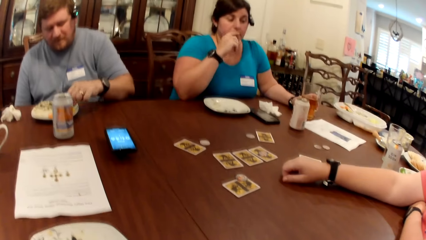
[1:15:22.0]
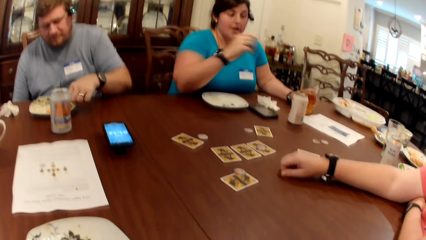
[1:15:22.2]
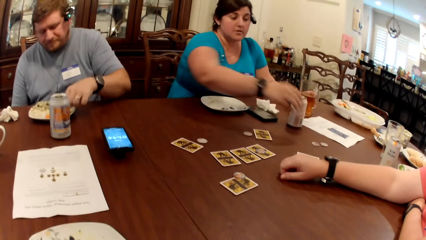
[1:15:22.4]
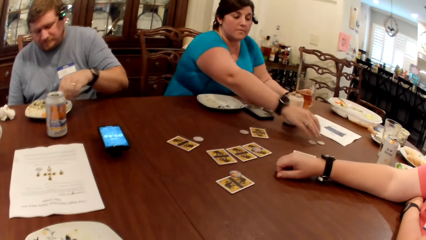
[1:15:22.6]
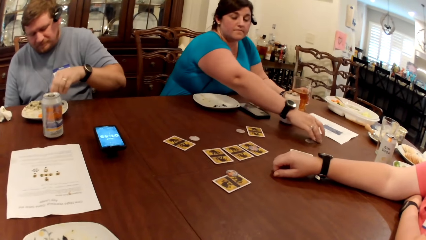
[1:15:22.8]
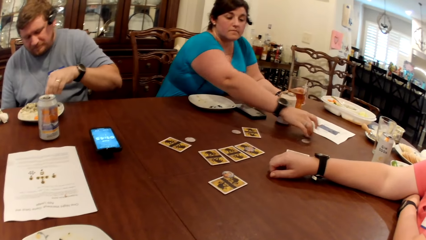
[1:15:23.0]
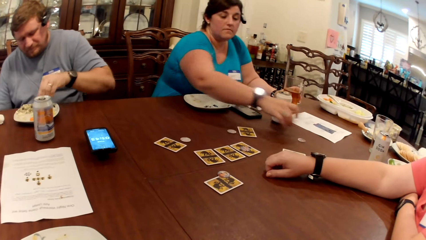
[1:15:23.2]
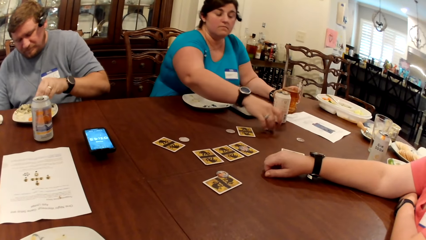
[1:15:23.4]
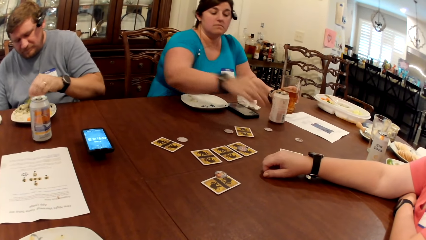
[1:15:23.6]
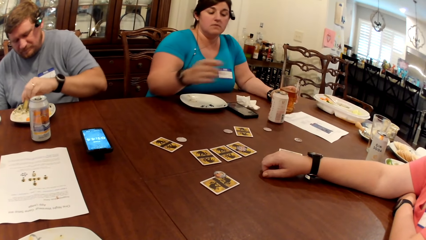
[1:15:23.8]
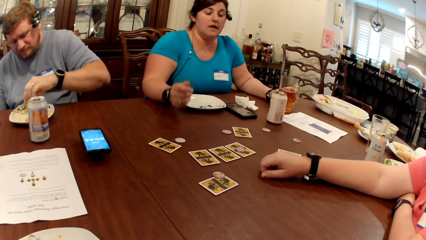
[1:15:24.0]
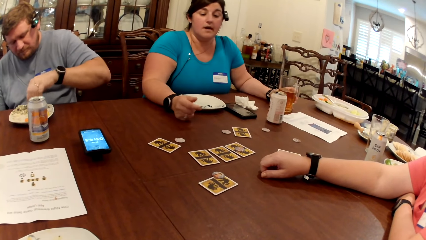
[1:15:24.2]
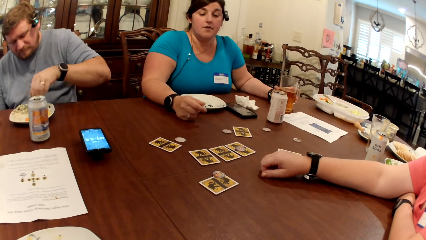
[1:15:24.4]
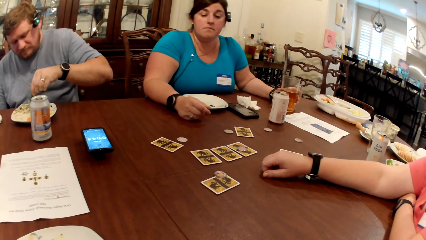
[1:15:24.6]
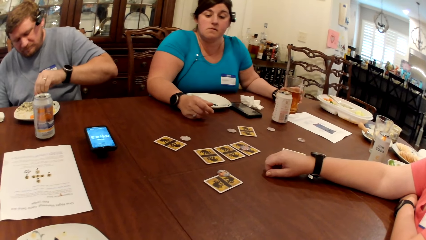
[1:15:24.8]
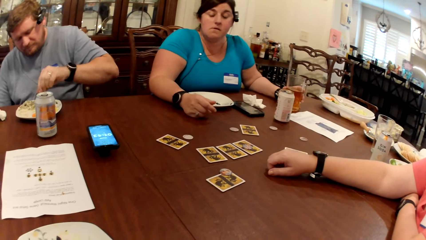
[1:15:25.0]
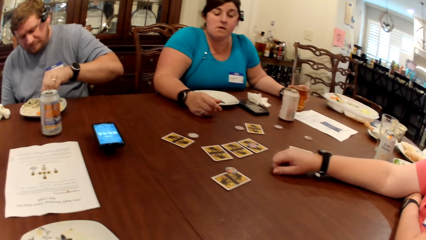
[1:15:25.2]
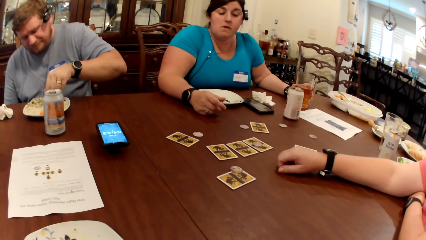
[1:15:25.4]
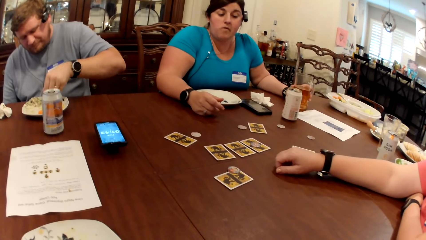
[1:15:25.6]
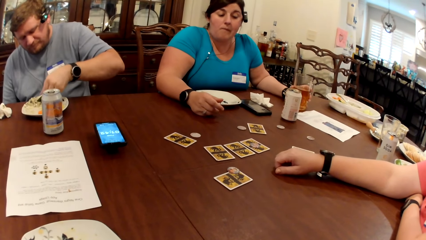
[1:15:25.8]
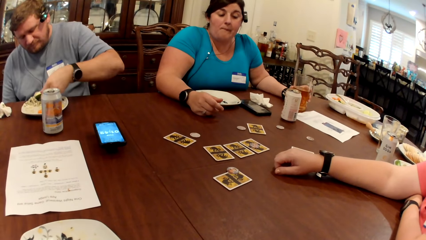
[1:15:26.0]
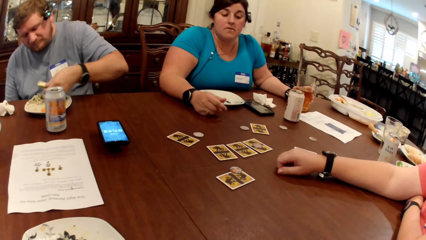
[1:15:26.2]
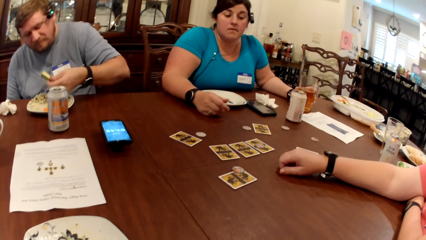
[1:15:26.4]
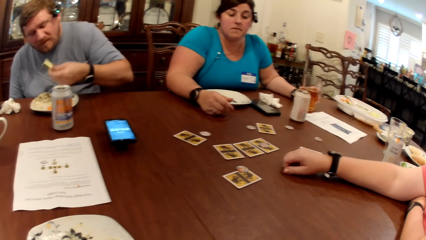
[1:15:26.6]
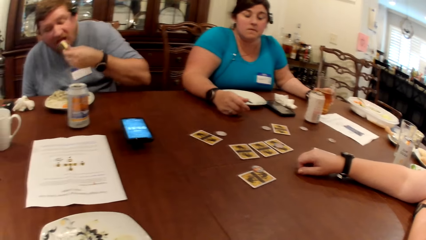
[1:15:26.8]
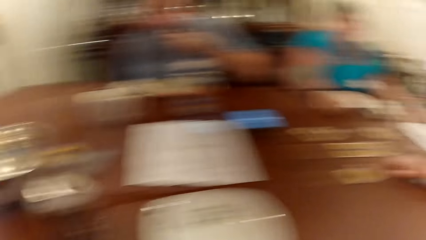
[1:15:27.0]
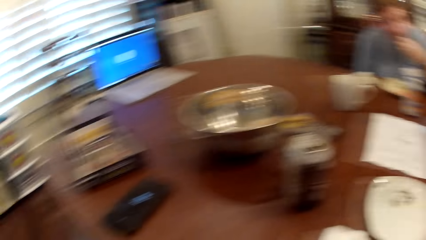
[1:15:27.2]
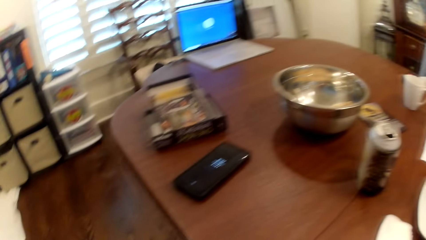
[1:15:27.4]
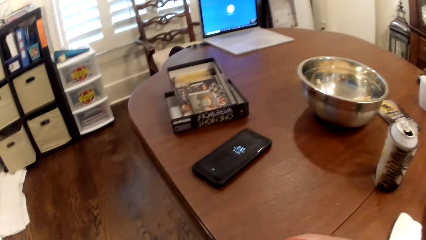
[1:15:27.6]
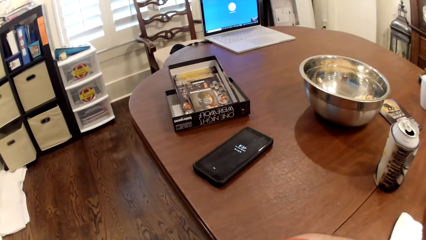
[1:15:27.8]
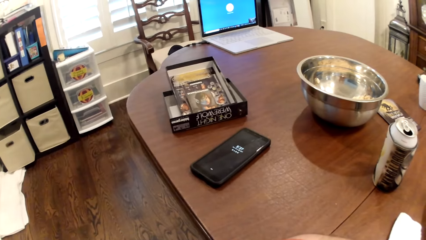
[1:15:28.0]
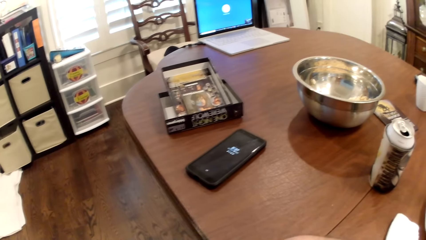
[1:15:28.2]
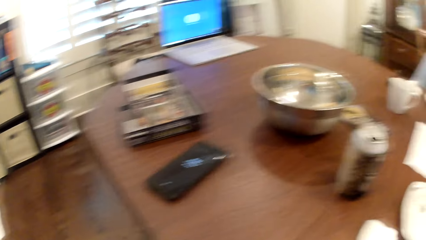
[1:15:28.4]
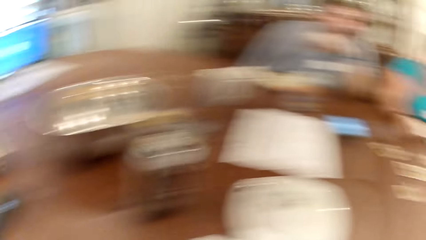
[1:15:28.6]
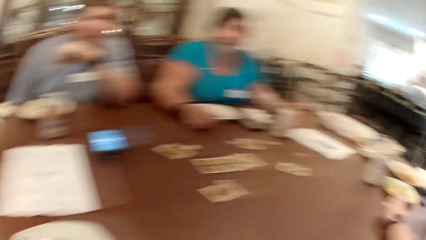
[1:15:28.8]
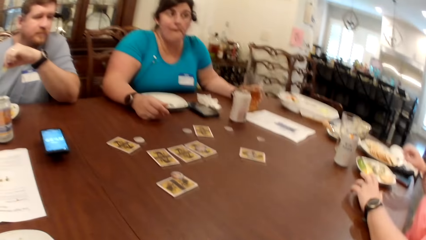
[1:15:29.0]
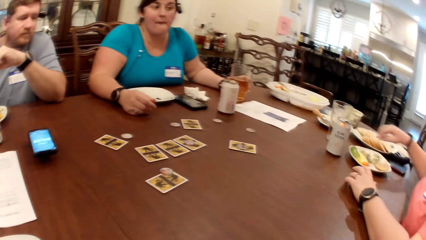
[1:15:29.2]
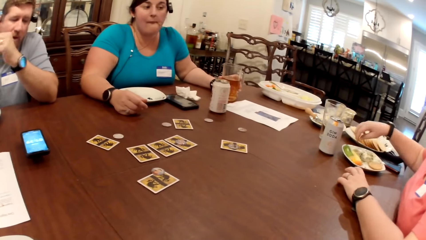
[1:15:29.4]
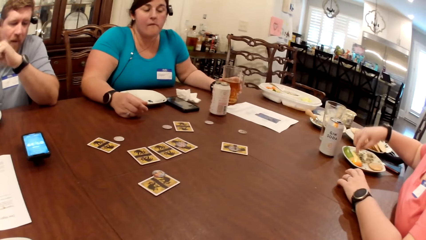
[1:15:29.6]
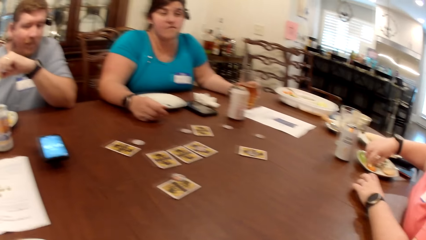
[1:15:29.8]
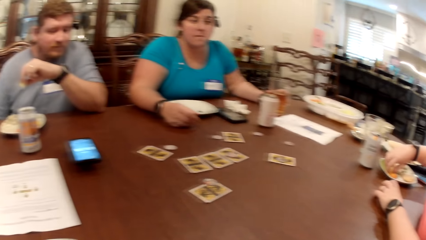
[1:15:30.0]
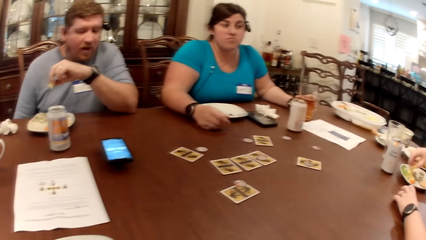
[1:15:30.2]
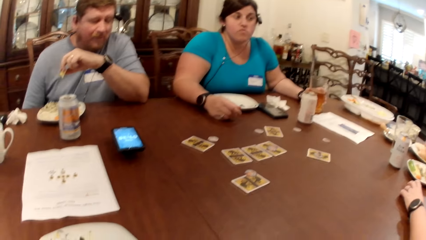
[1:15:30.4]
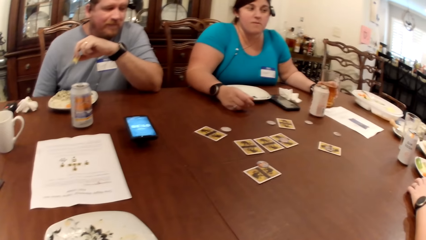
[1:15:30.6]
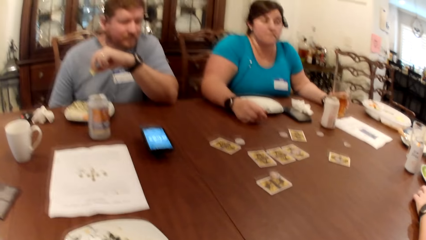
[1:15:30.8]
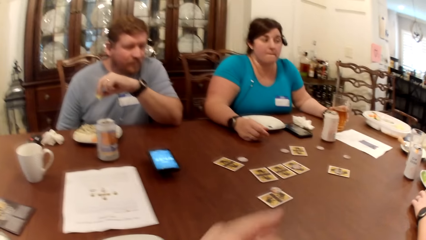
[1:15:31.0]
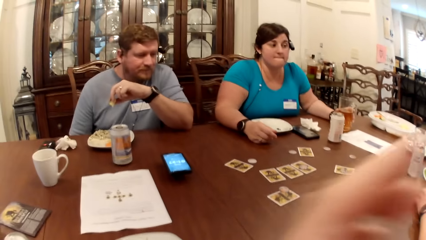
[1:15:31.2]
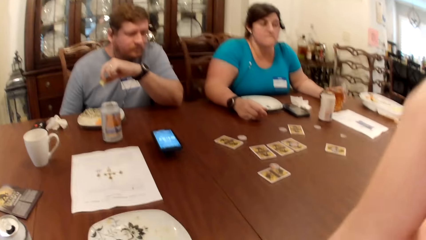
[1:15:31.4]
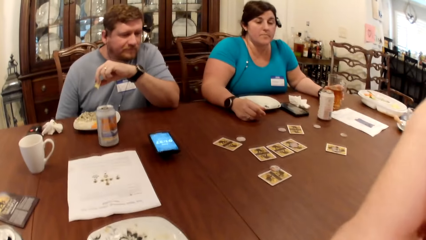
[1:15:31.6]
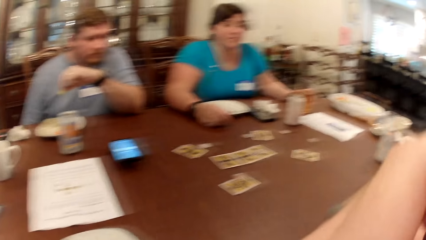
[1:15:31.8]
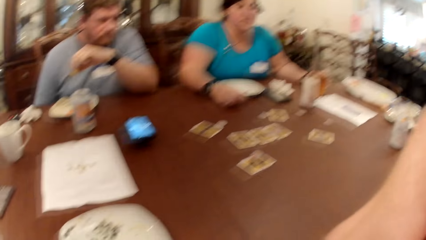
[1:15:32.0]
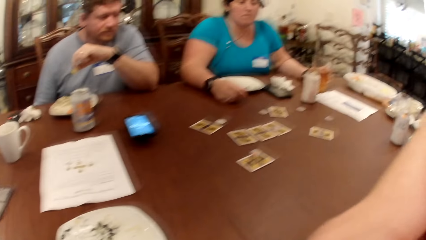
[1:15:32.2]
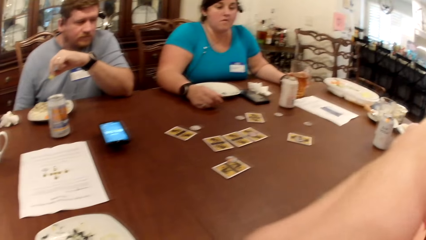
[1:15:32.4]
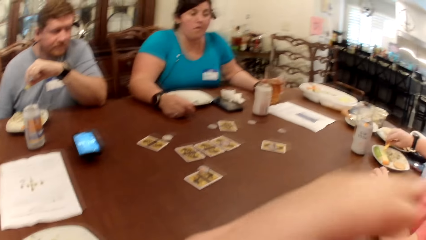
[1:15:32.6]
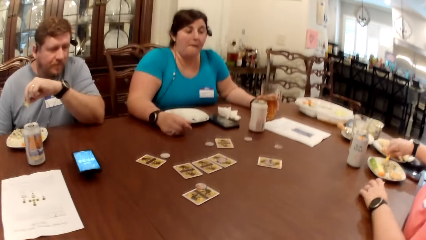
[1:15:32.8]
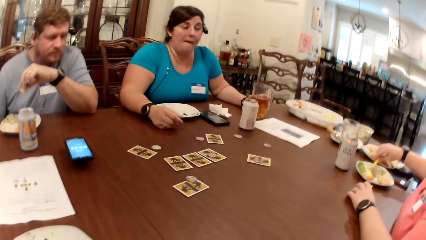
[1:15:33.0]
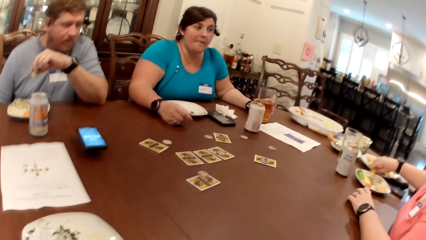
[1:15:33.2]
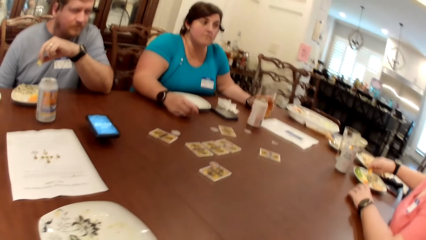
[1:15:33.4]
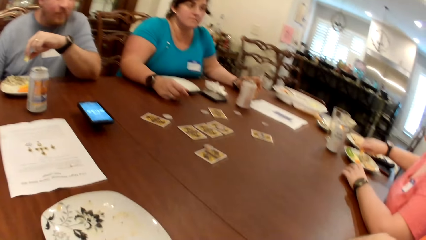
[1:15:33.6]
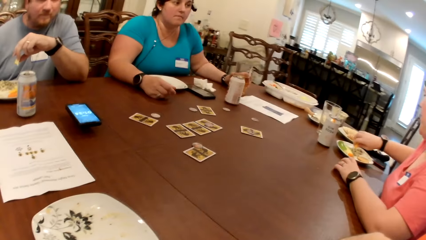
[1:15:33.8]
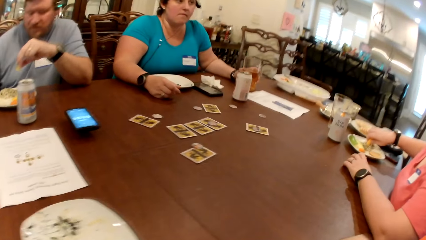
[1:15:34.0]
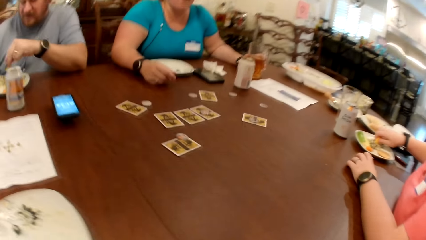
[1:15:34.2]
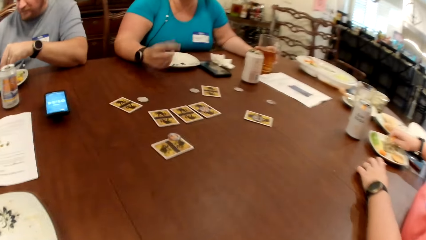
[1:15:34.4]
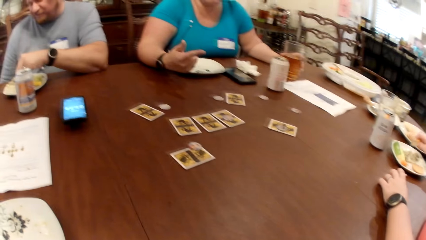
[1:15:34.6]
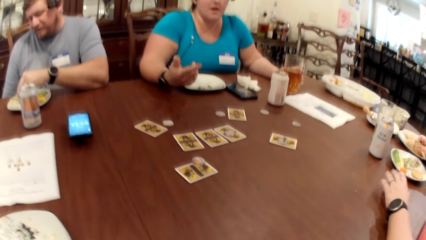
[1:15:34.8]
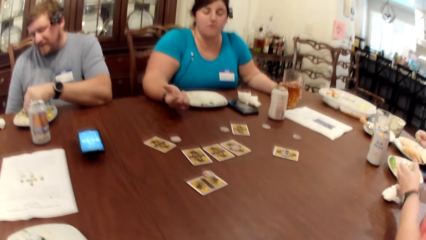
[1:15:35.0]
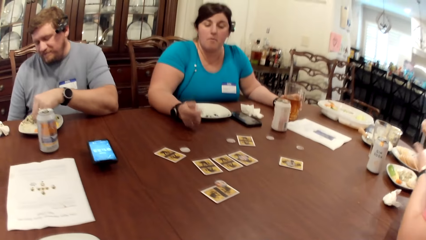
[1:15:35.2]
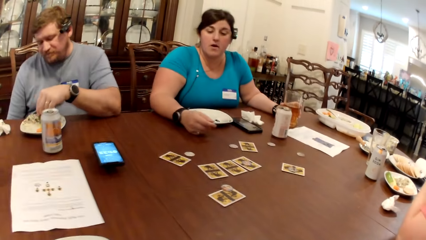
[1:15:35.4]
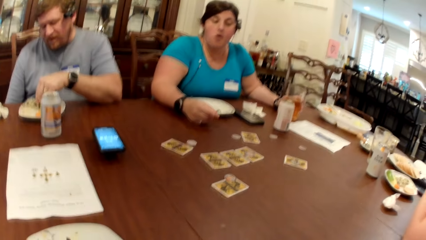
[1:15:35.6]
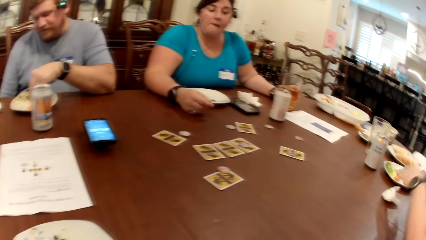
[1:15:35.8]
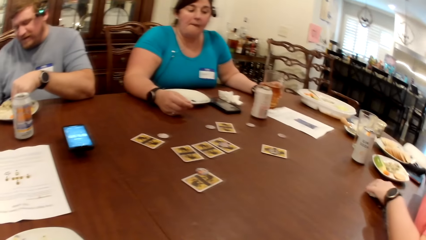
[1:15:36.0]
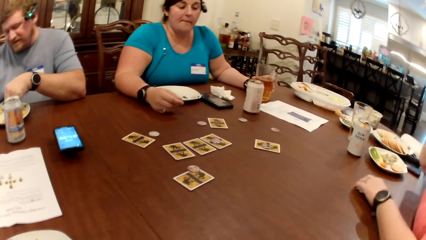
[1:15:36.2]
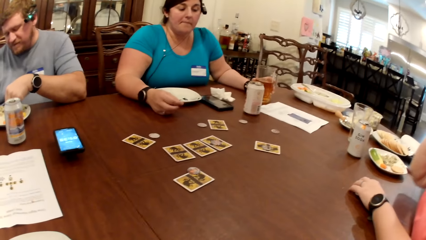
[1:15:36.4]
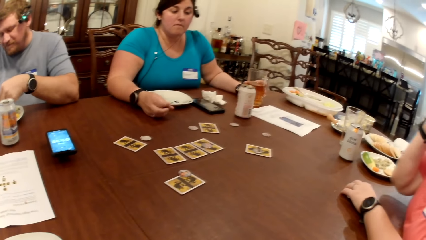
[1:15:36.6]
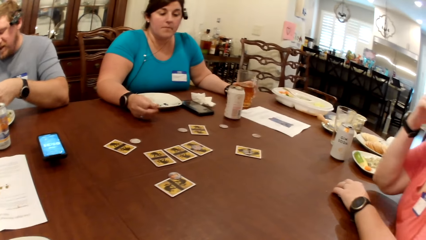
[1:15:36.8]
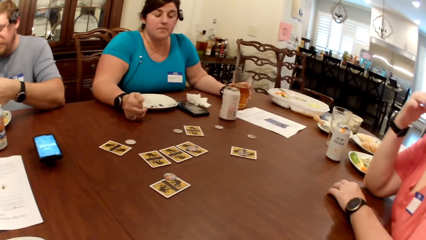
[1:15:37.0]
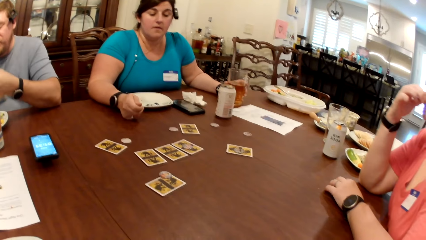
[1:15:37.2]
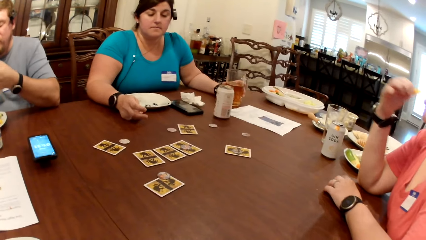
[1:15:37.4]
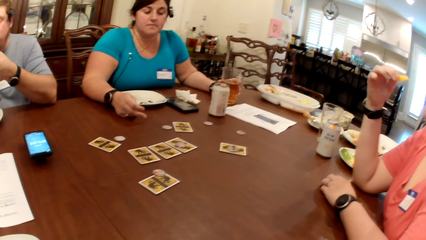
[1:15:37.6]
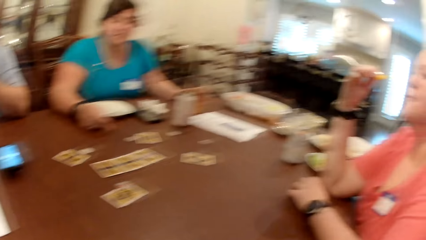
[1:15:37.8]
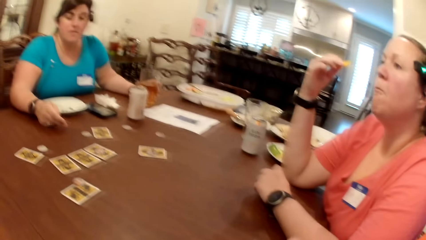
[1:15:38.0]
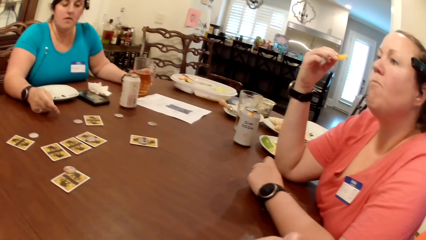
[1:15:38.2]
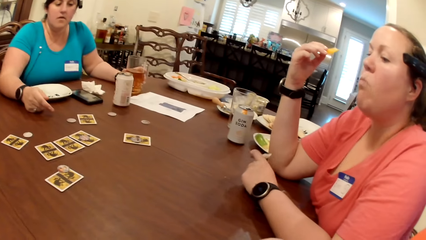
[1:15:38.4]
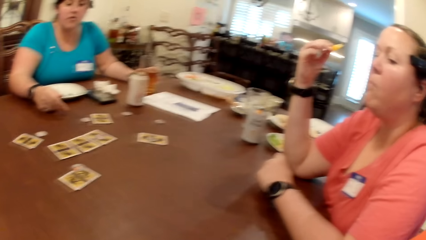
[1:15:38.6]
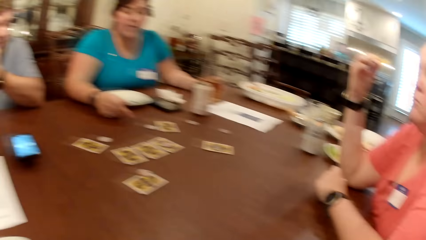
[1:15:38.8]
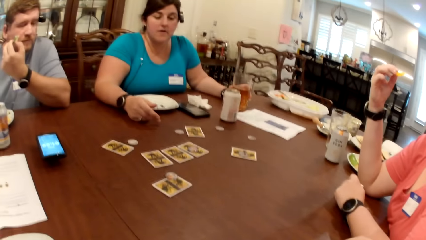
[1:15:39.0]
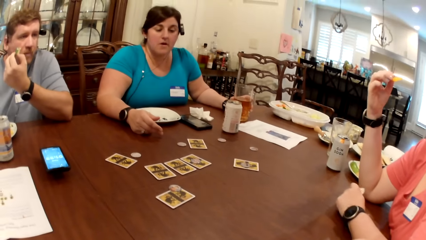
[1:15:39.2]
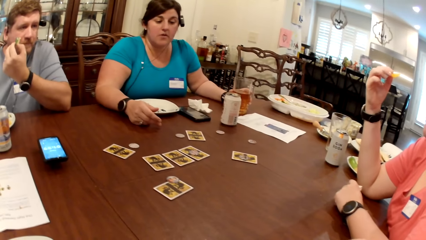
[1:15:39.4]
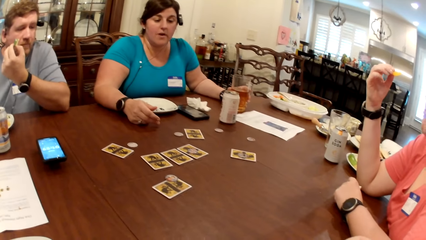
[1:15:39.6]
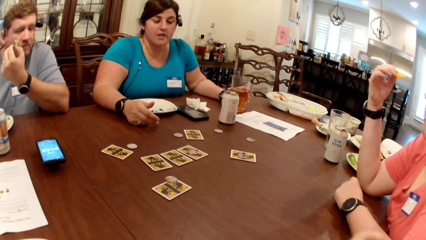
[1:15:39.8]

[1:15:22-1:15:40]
A man picks at the carrot on the plate with his left hand. A woman picks a poker chip from the table with her right hand and drops the poker chip on the table with her right hand. The man eats the carrot with his left hand. The camera wearer looks around. Another woman picks a carrot from the plate on the table with her right hand. The camera wearer moves a hand up. The other woman picks sauce from the plate on the table with the carrot in her right hand. The camera wearer moves a hand down and looks around. The man picks at the carrots in the plate with his left hand. The other woman eats the carrot with her right hand and picks the paper towel on the table with her left hand.
